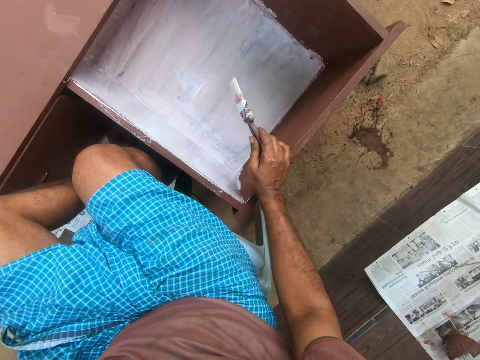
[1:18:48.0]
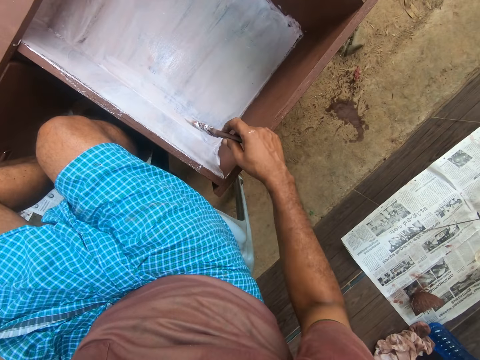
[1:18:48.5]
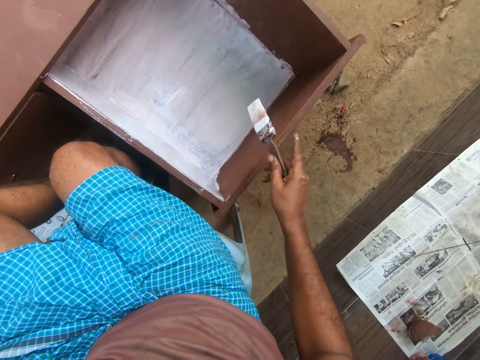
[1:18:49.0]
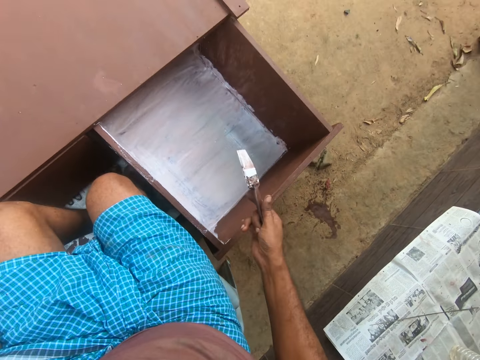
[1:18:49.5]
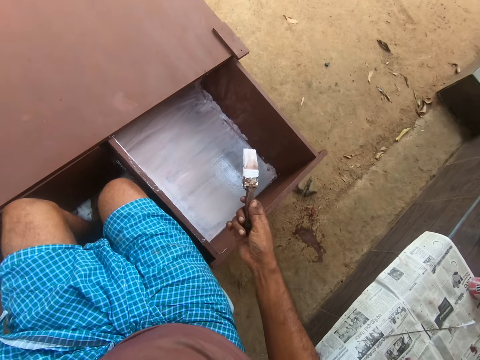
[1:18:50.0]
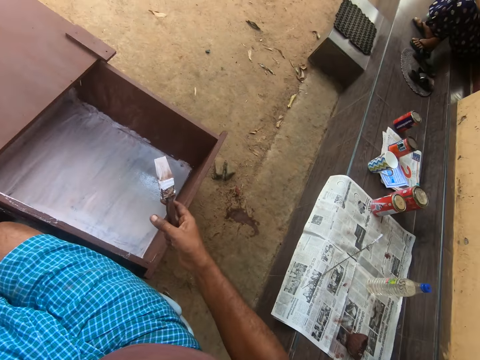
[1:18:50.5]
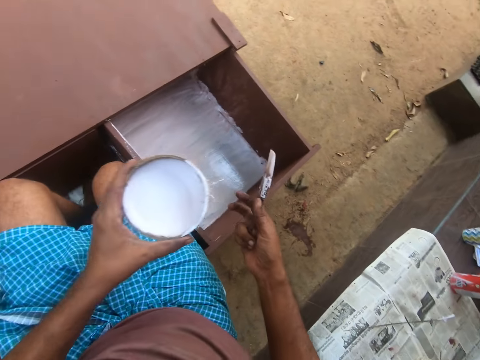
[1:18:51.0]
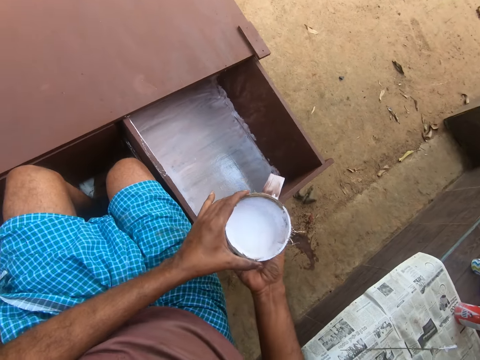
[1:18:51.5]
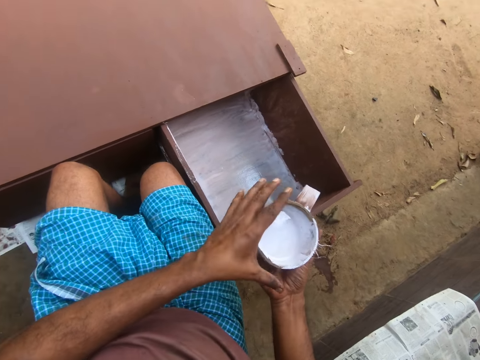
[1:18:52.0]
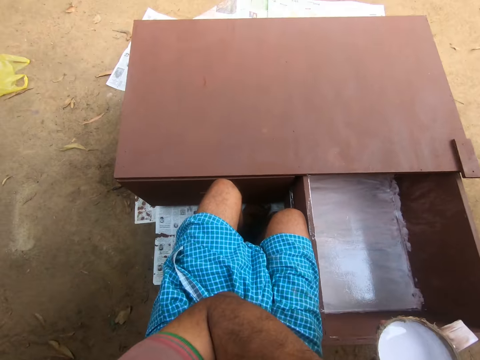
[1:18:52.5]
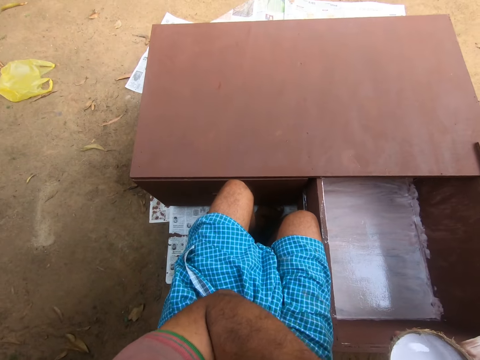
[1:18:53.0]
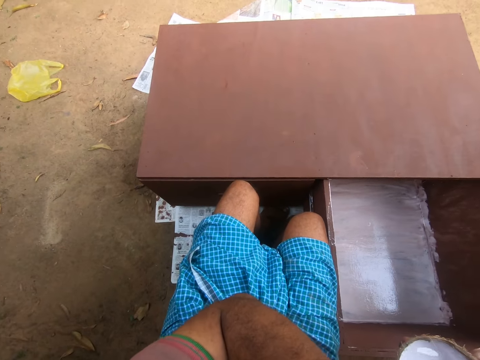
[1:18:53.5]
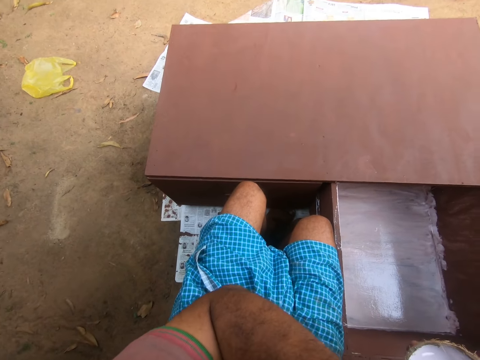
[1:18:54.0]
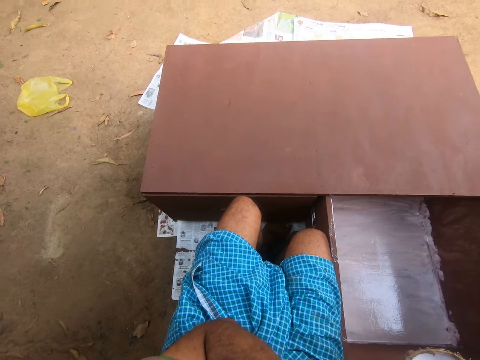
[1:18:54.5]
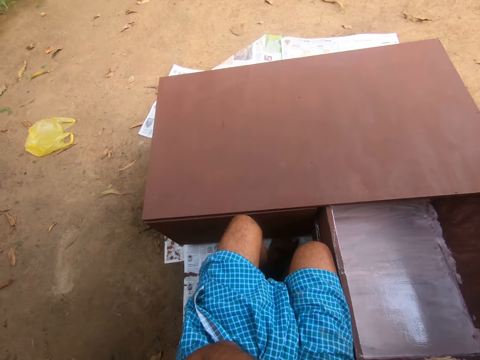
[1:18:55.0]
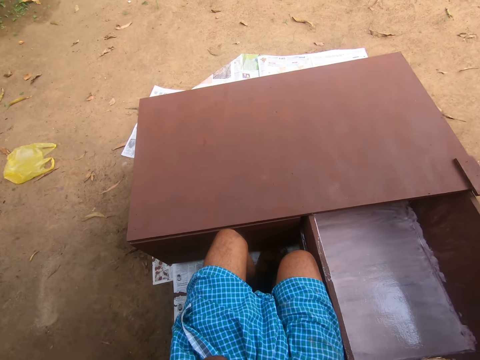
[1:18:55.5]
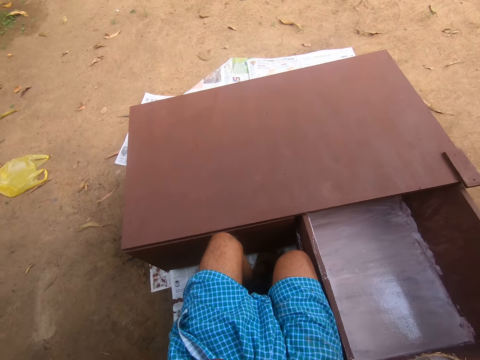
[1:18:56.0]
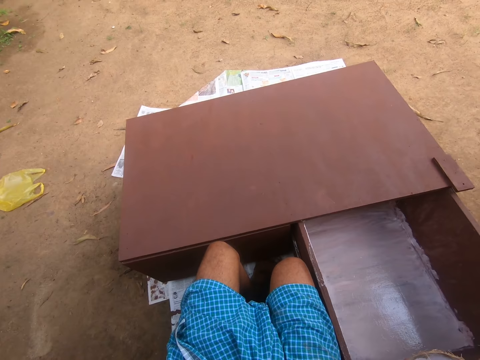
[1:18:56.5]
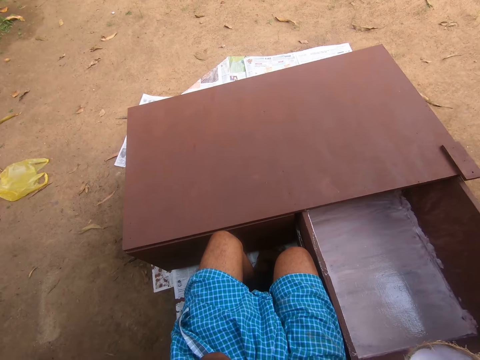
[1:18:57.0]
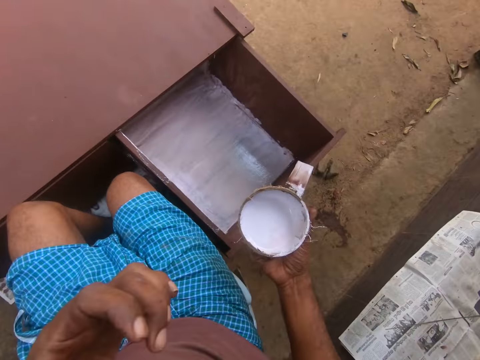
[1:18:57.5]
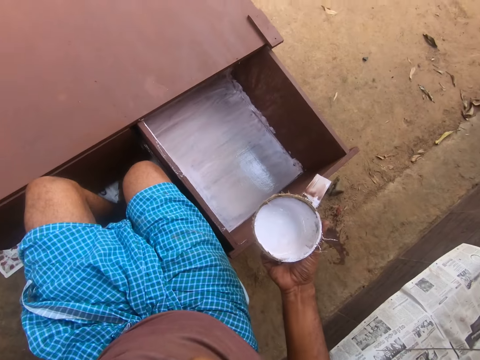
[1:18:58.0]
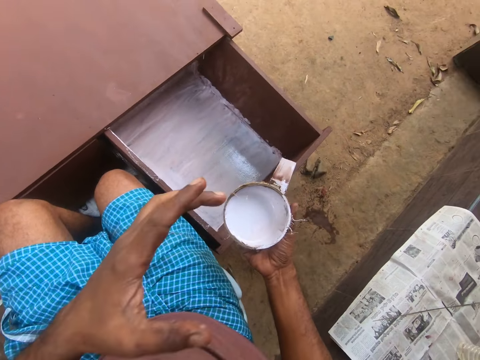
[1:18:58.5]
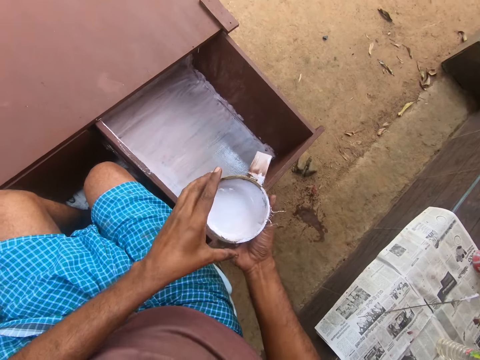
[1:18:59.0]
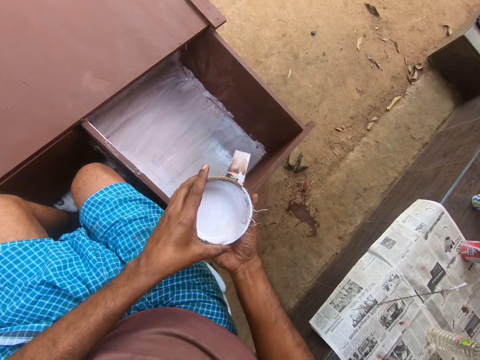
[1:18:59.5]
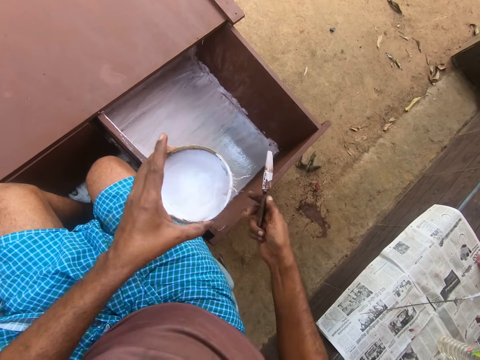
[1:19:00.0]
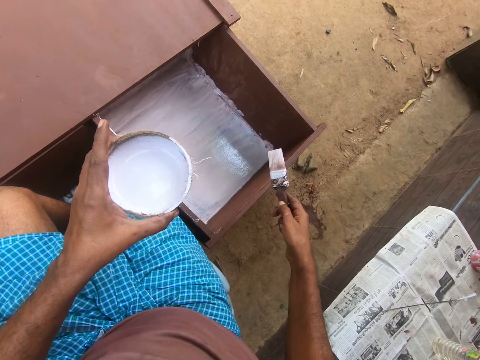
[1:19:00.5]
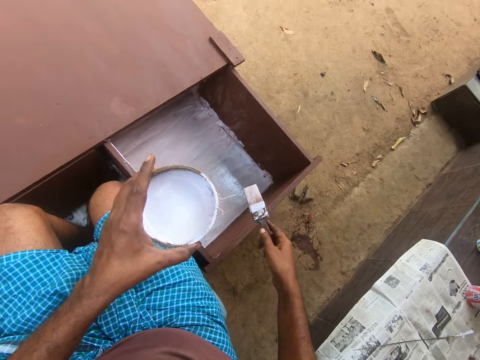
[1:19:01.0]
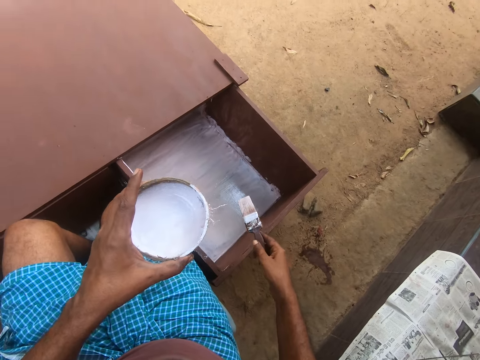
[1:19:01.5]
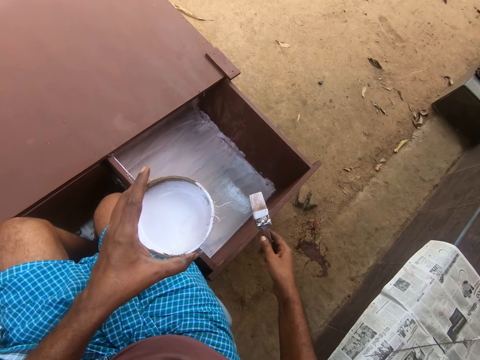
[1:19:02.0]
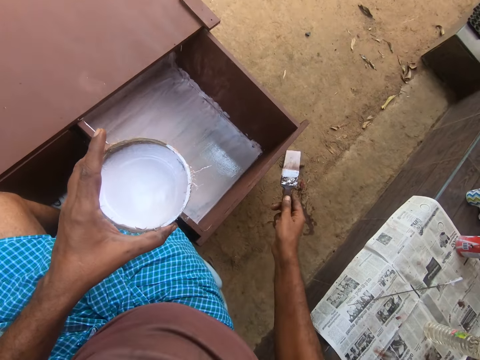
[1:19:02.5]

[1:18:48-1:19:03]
The camera wearer rests his hand on the furniture. He transfers the coconut shell to the left hand. He holds part of his body. He moves the bowl to his right hand. He transfers the coconut shell to the left hand. He holds the bowl with his left hand. He pauses.

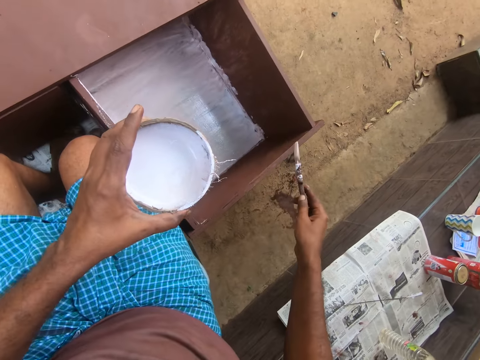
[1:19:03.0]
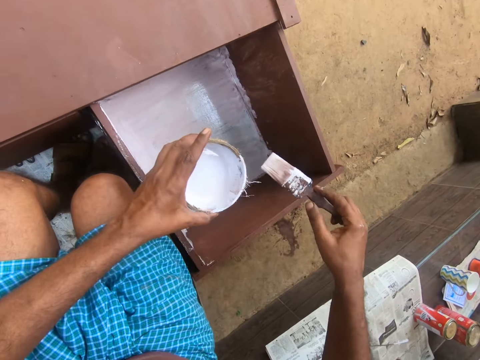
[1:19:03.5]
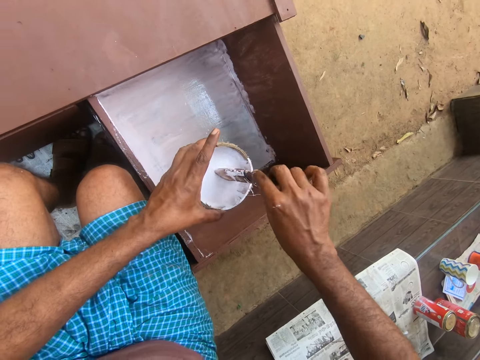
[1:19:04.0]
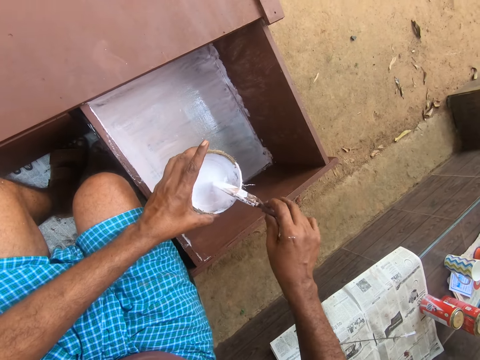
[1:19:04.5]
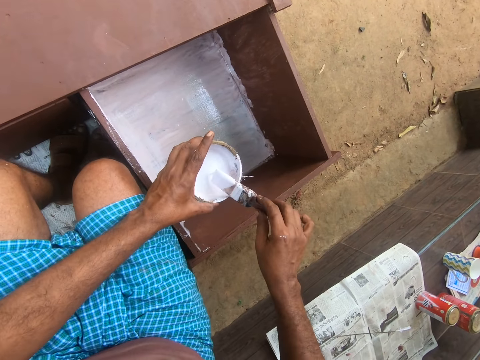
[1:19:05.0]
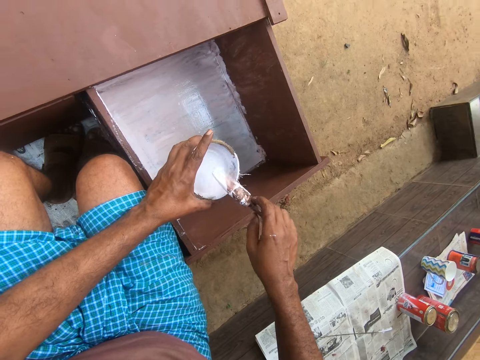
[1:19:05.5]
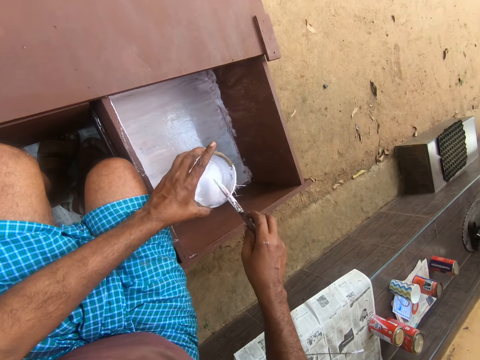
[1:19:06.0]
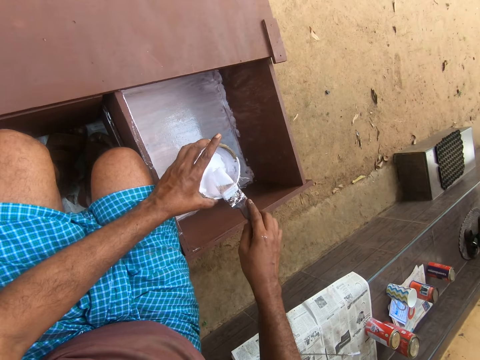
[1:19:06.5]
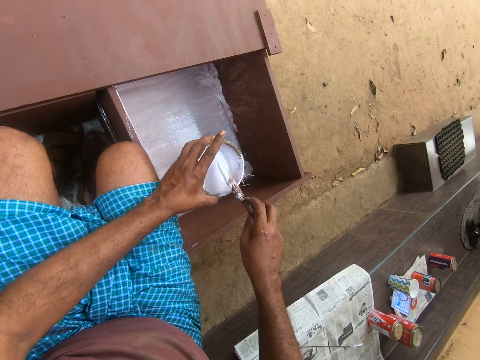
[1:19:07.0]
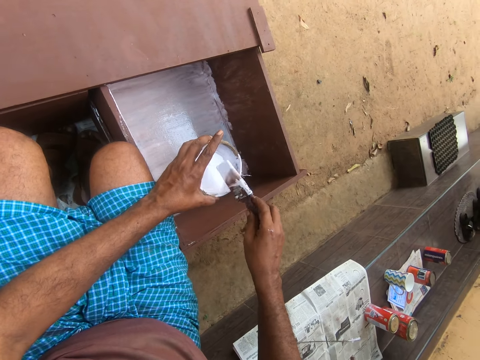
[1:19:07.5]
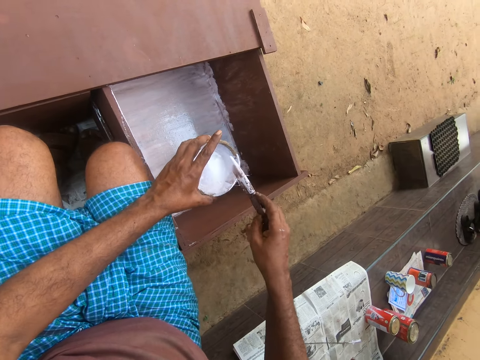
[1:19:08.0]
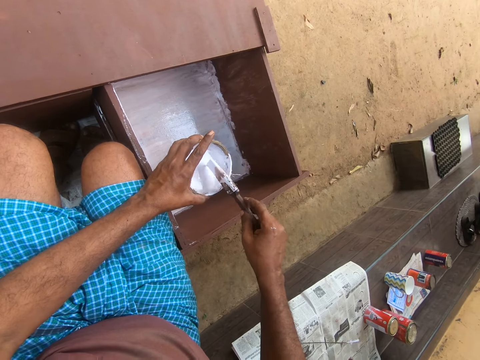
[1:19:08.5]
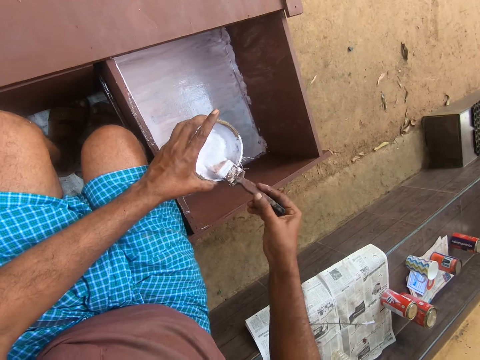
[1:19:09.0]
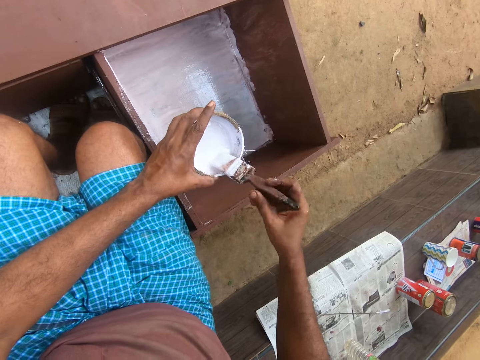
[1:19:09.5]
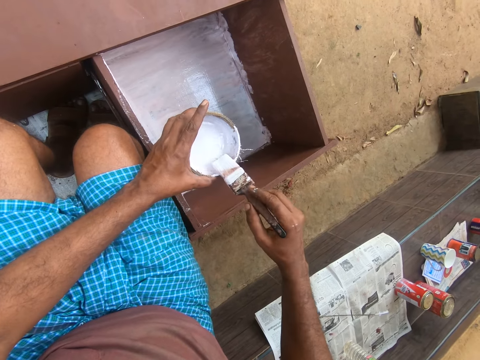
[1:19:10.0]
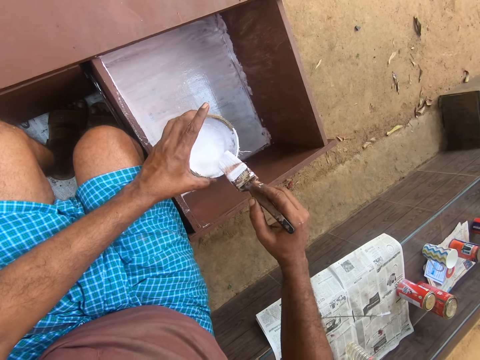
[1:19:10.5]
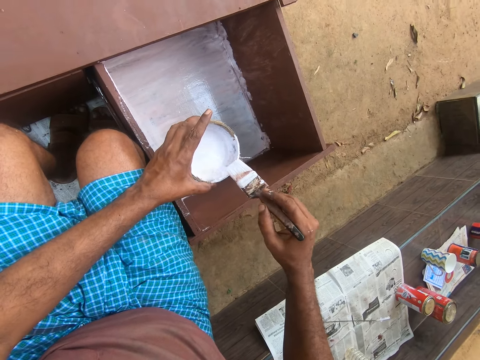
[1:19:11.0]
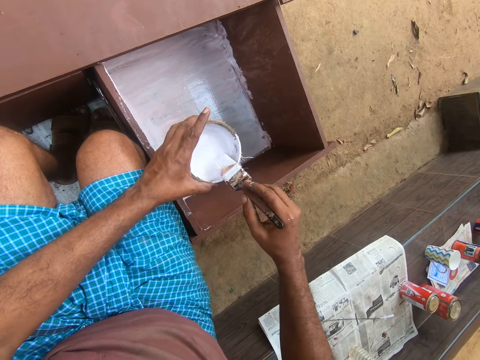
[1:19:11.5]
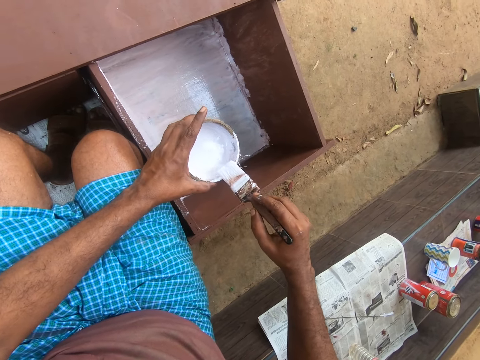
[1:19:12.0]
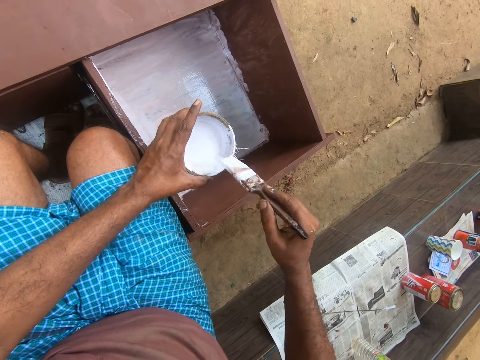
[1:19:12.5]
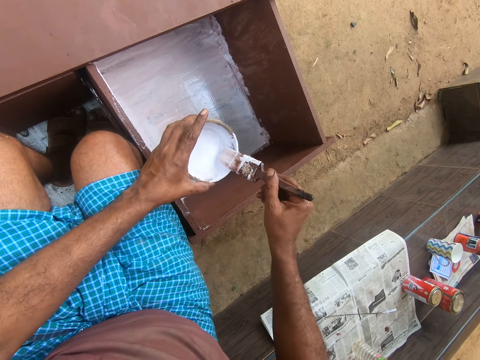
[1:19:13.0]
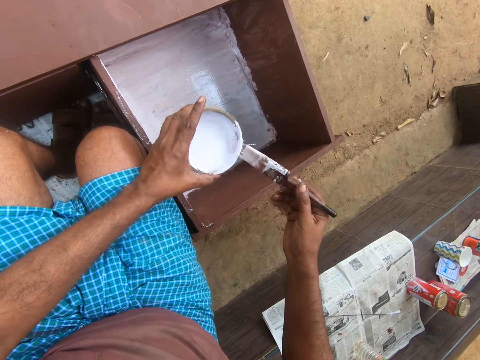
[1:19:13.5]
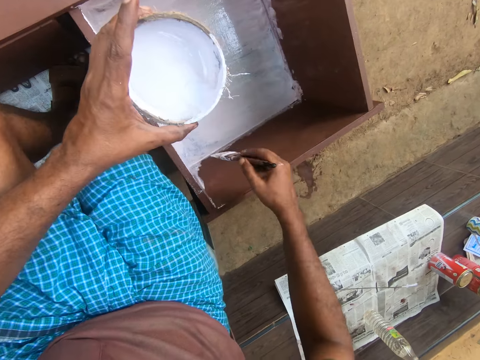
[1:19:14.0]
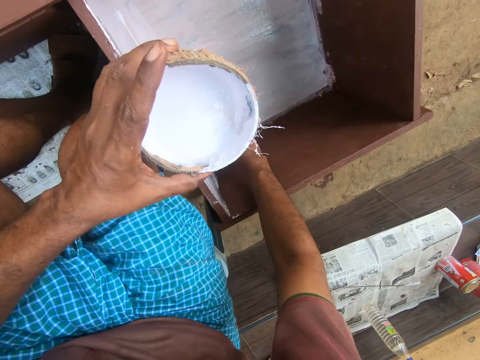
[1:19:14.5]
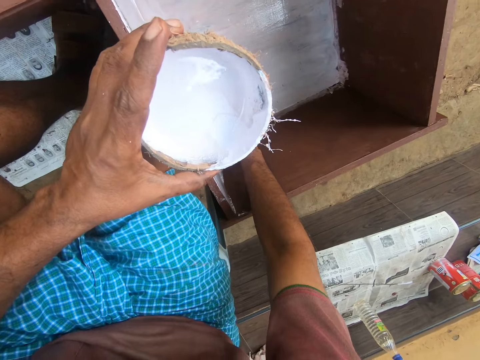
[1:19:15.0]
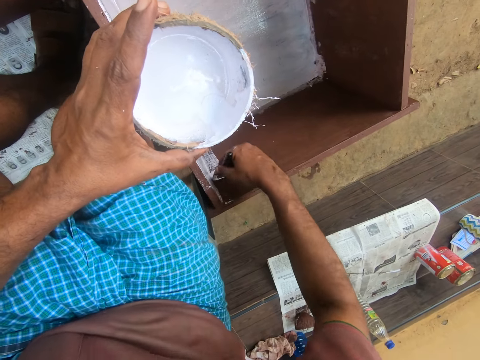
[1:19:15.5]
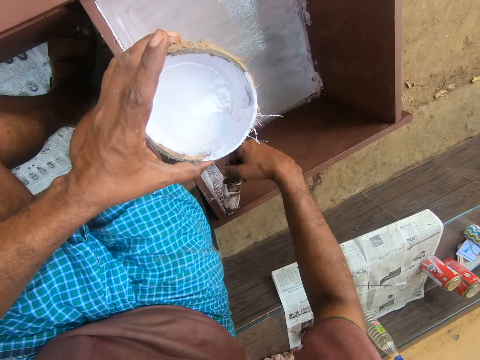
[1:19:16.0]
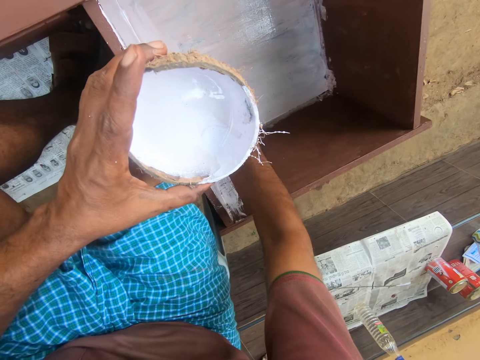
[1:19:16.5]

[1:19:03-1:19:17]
The camera wearer dips the paint brush in the paint in the coconut shell. They twist the paint brush on the coconut shell. They dip the paint brush in the paint in the coconut shell. They rub the paint brush on the coconut shell. They dip the paint brush in the paint in the coconut shell. They rub the paint brush on the coconut shell. They paint the drawer with the paint brush.
